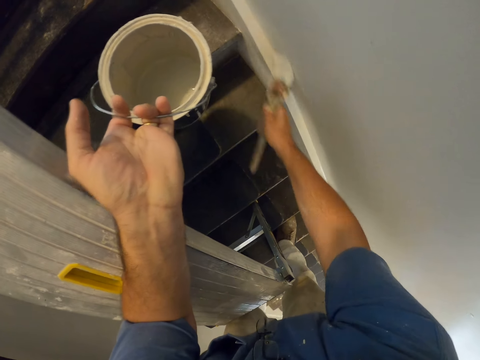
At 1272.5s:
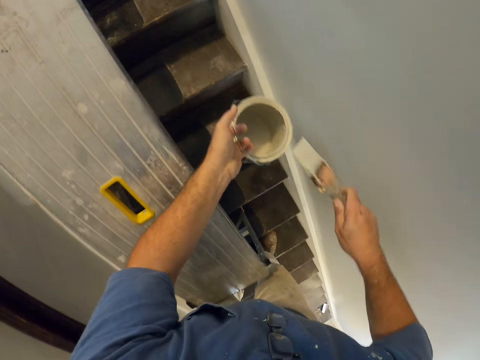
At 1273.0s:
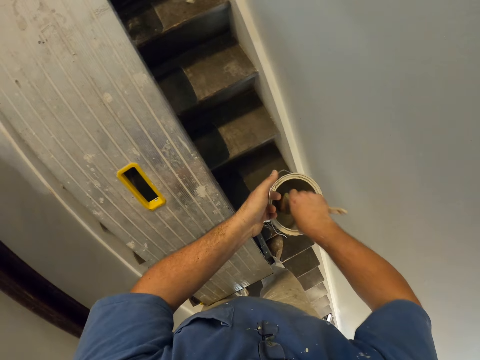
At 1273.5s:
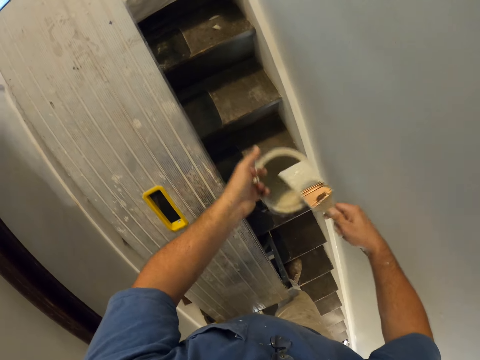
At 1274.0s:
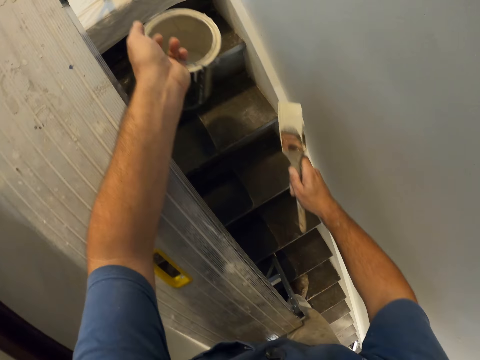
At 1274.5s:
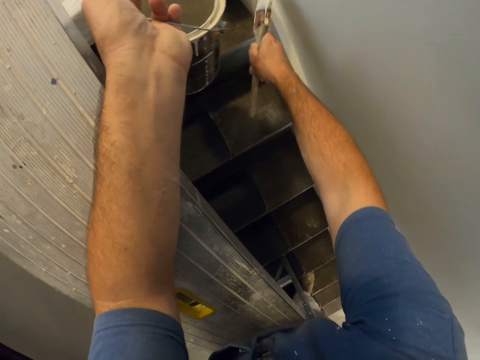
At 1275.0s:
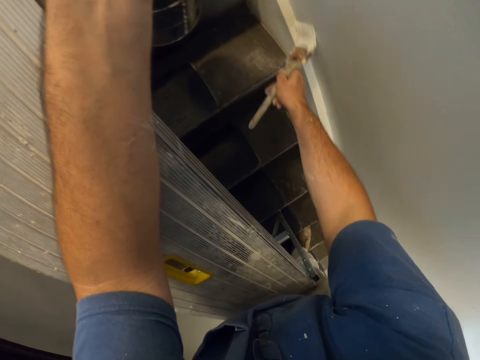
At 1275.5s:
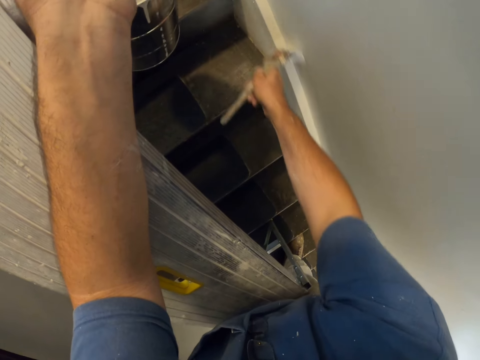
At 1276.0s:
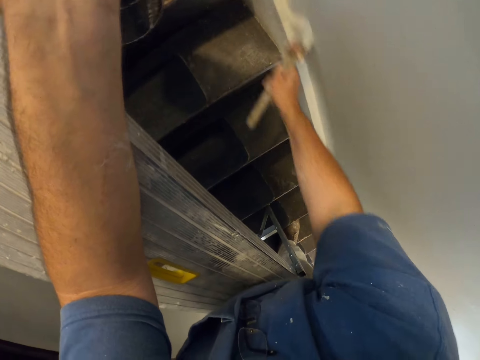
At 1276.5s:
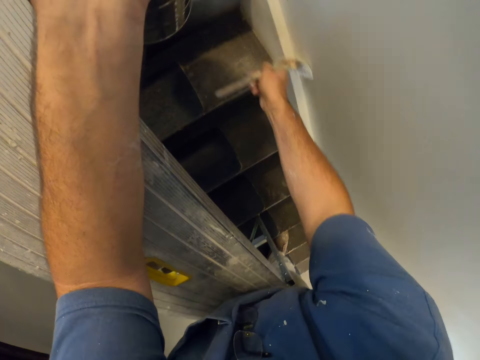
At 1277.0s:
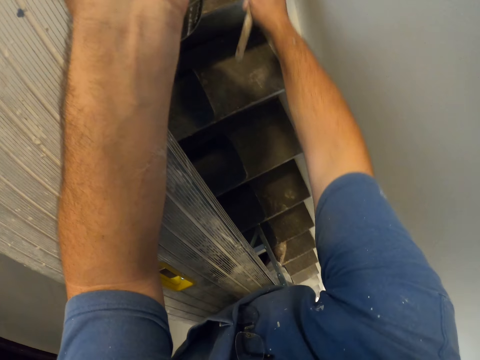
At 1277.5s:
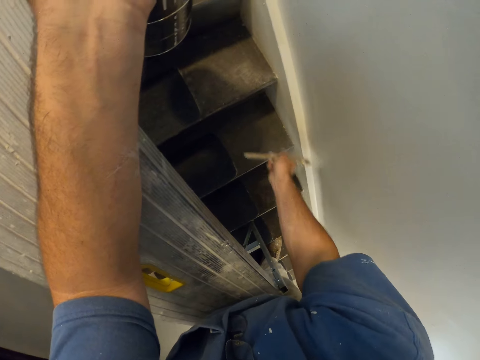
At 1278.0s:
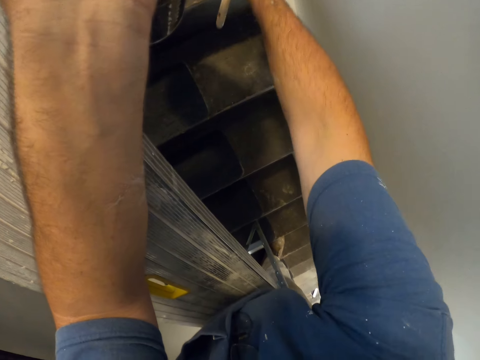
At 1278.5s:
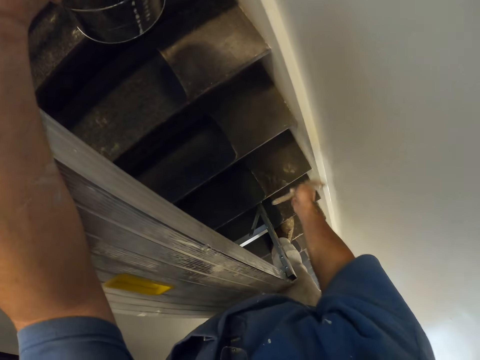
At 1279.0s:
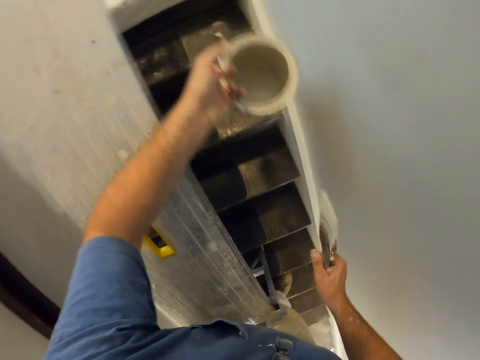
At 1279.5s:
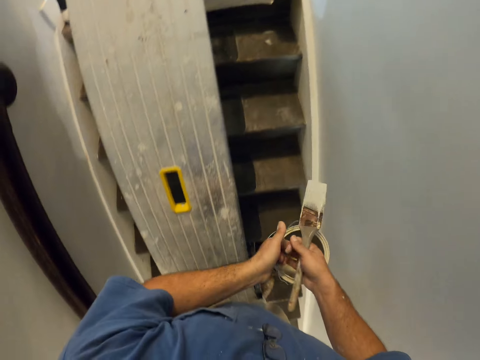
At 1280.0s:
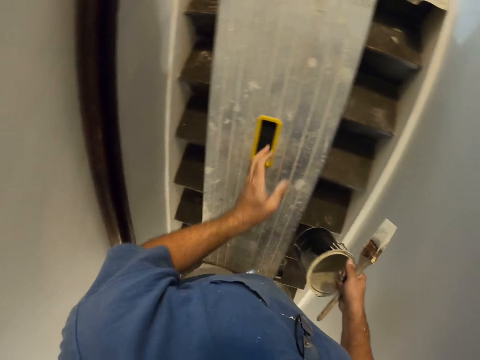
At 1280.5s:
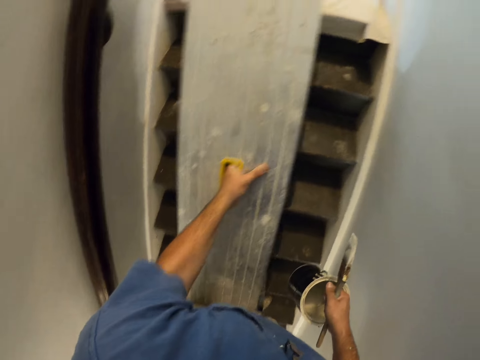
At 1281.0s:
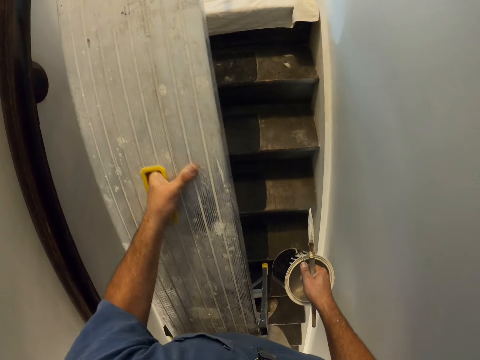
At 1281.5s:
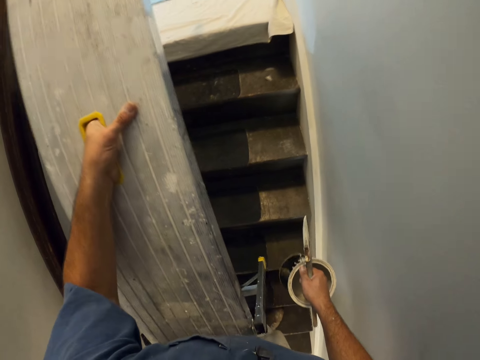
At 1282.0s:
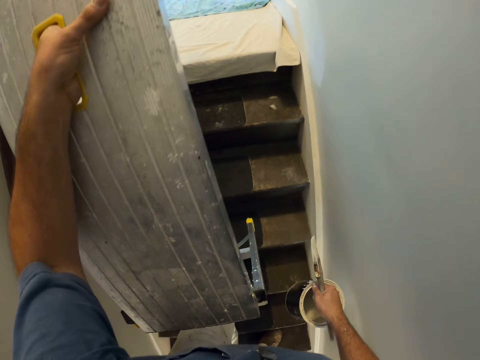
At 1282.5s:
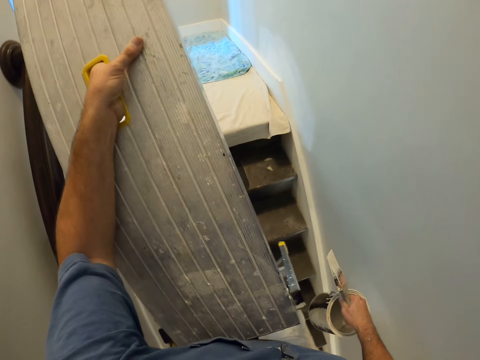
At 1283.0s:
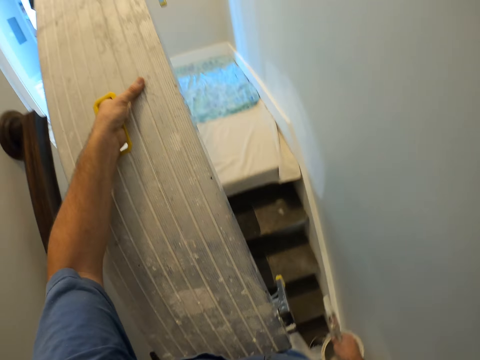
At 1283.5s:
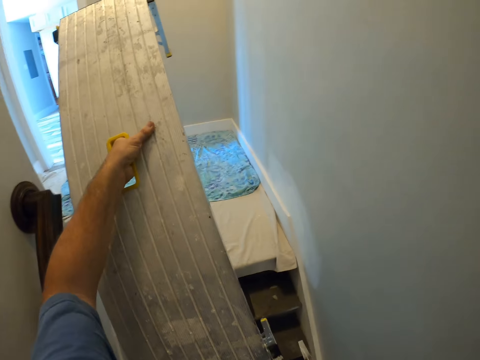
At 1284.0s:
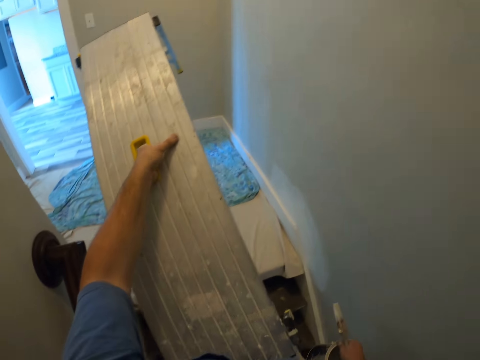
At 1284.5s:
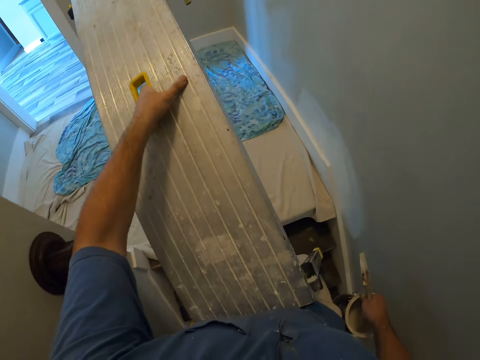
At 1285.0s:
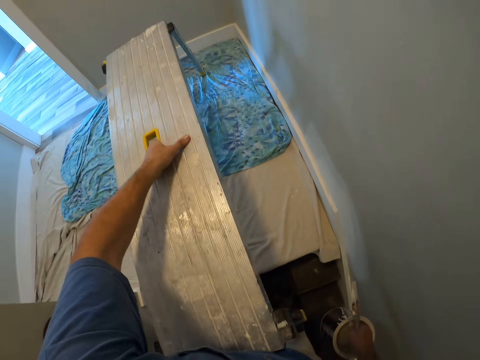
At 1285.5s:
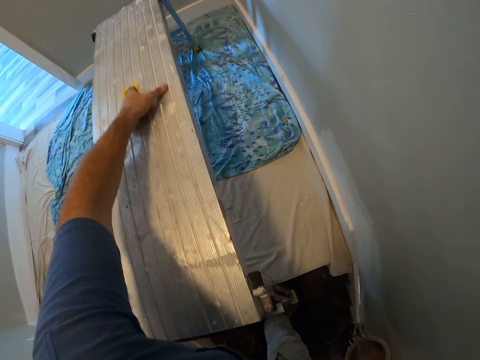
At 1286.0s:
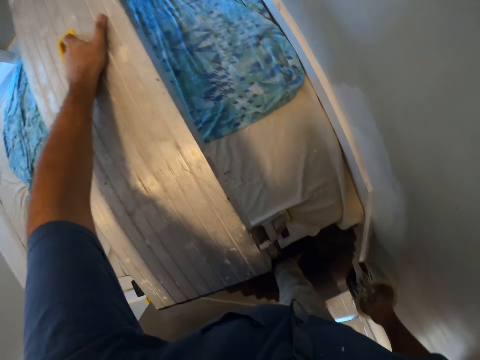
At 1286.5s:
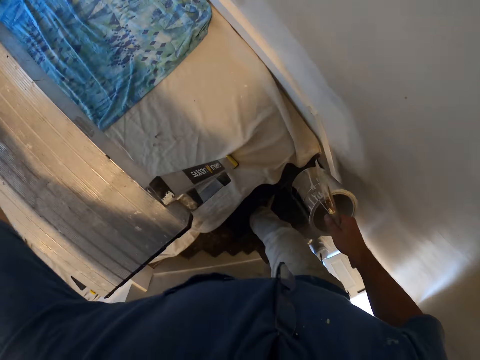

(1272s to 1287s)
The camera wearer lifts his hand. He takes some paint from the paint can with the paint brush. He places his hand on the bench. He paints the wall with the paint brush. He stops painting the wall. He lifts his hand. He holds the paint brush. He passes the paint can from his left hand to his right hand. He carries the metal bench with his left hand. He moves up the stairs. He drops the metal bench on the floor.

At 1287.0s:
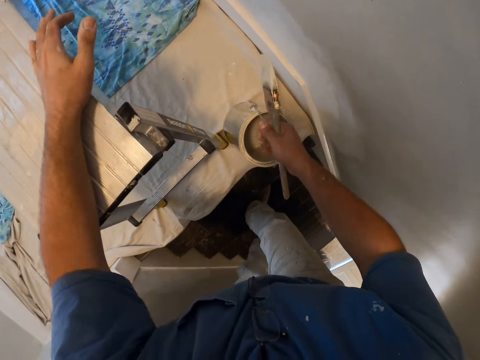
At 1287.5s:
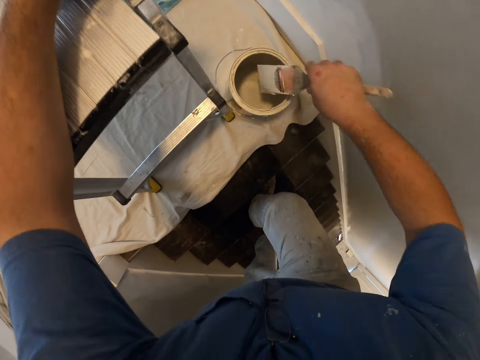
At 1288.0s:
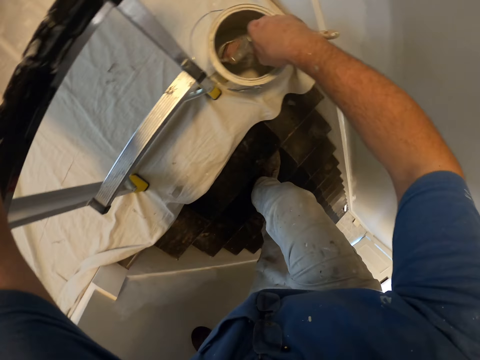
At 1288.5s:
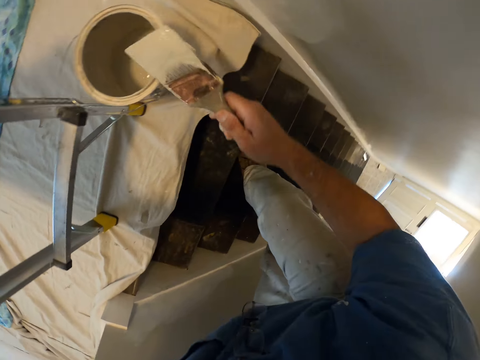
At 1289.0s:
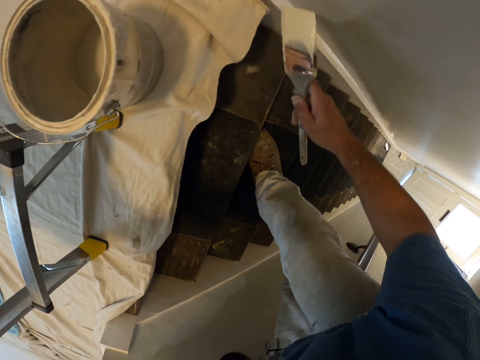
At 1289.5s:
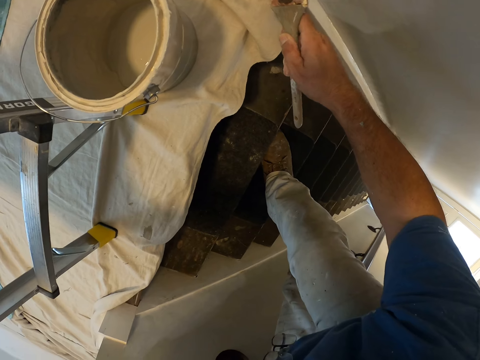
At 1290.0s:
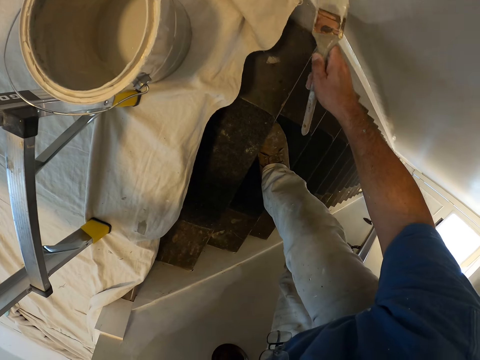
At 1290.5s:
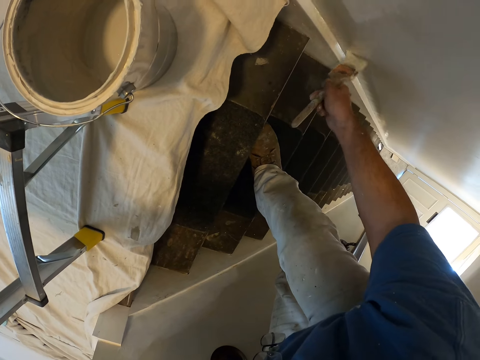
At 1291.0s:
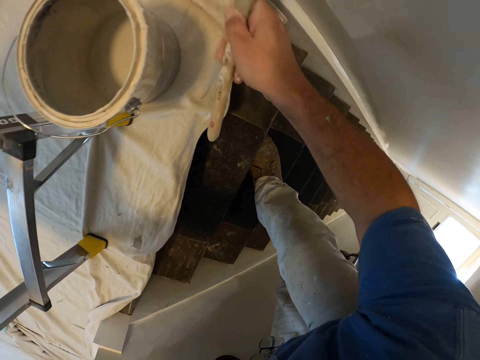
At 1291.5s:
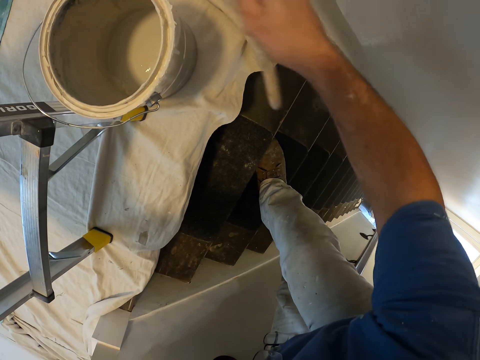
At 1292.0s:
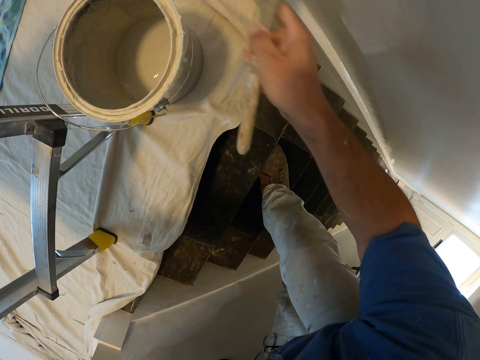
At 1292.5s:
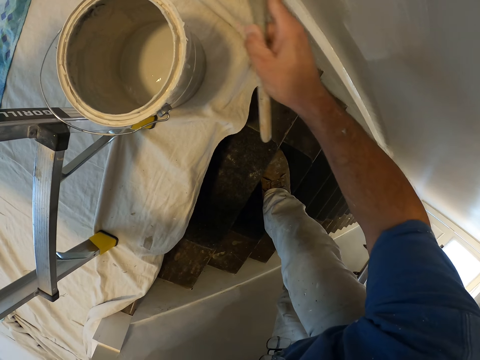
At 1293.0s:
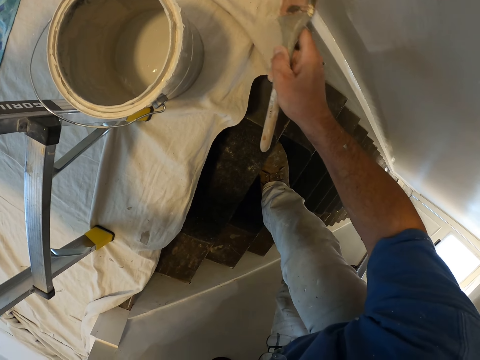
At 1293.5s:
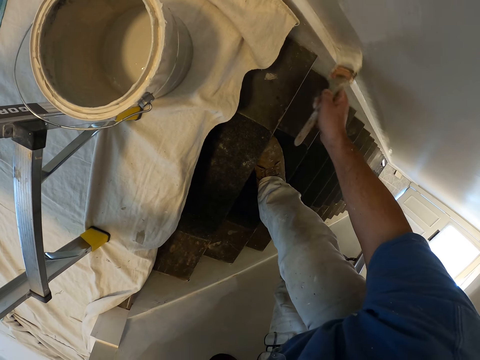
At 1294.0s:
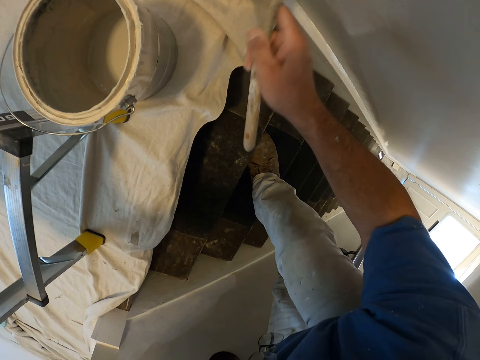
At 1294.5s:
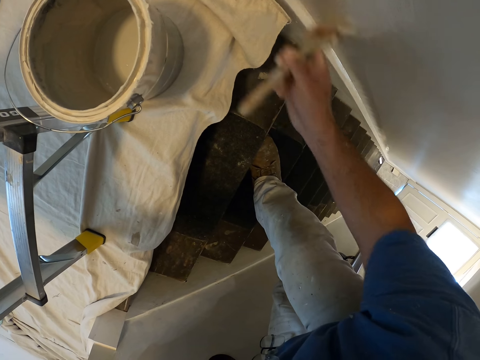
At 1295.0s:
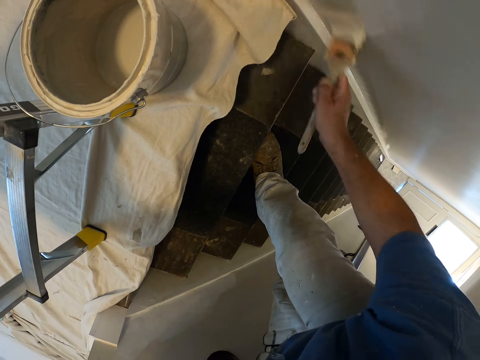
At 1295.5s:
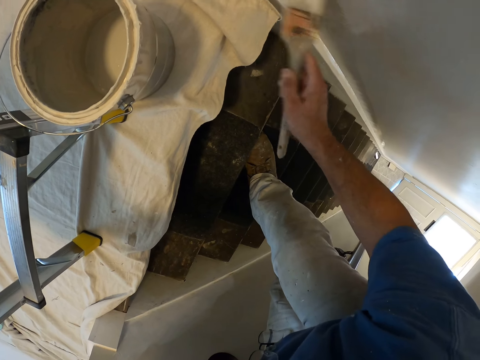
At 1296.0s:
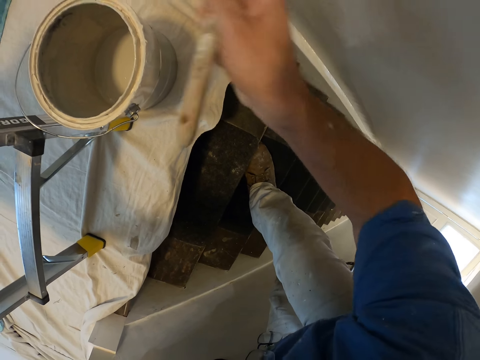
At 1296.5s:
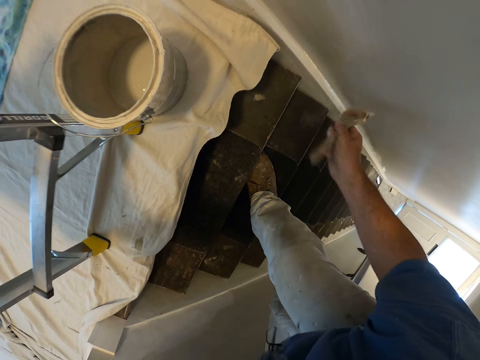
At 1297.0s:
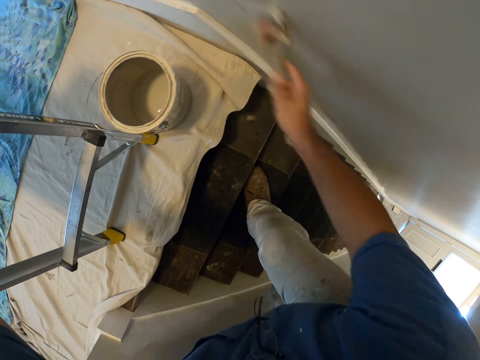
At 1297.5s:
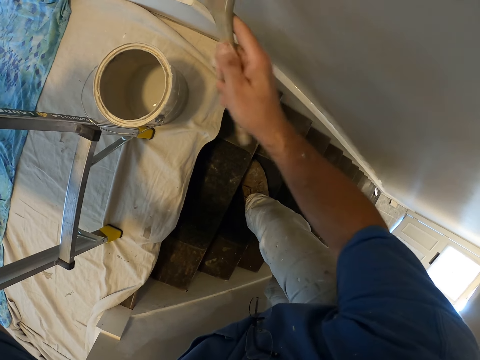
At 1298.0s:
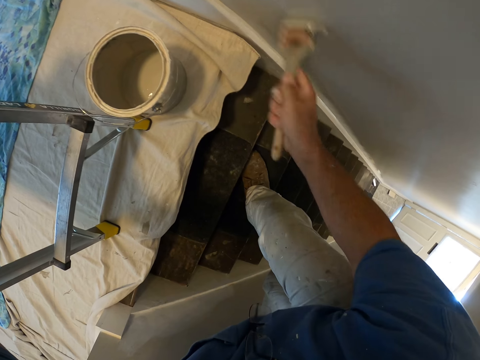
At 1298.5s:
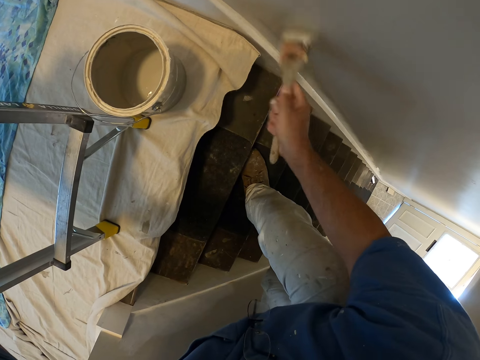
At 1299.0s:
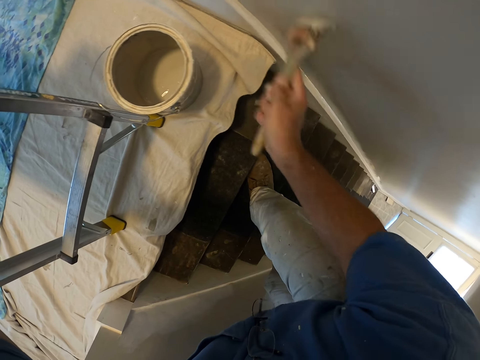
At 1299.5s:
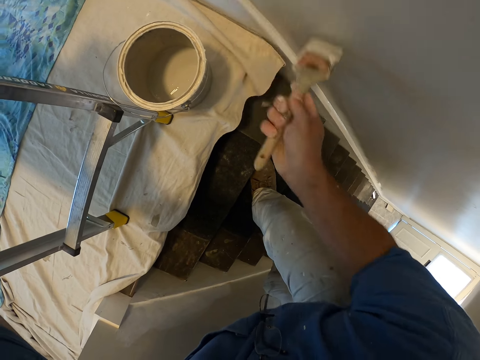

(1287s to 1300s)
The camera wearer rests his left hand on the metal bench. He drops the paint can on the floor. He takes some paint from the paint can with the paint brush. He paints the wall with the paint brush.
